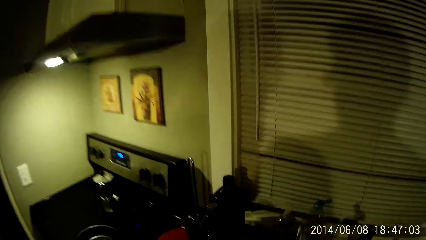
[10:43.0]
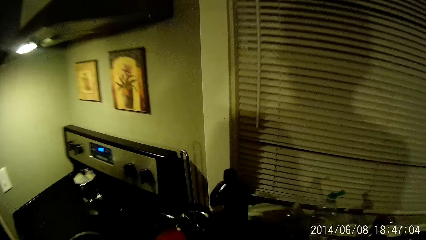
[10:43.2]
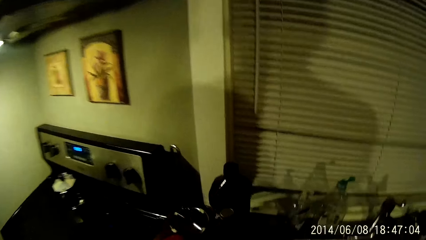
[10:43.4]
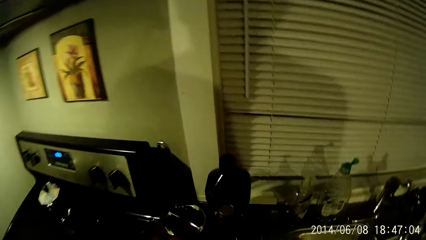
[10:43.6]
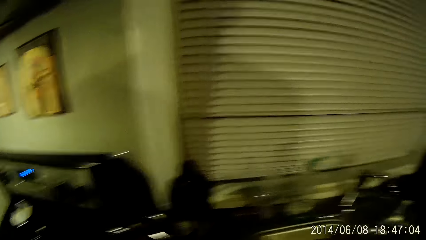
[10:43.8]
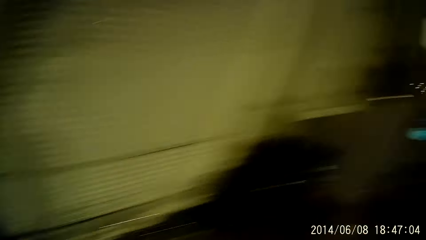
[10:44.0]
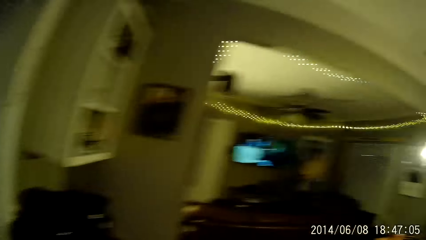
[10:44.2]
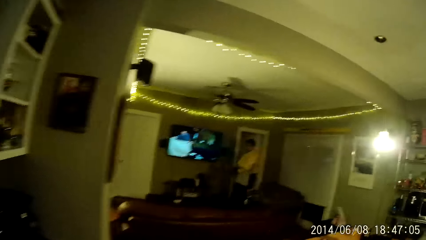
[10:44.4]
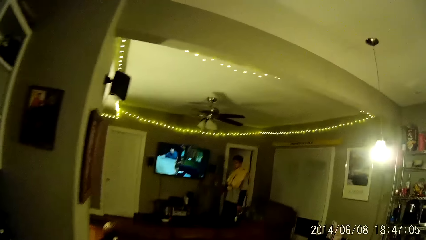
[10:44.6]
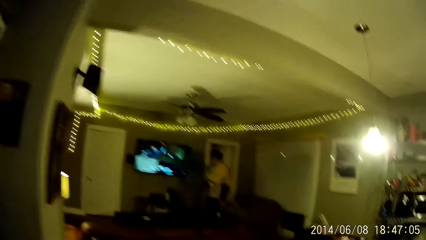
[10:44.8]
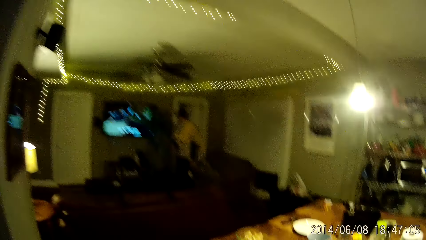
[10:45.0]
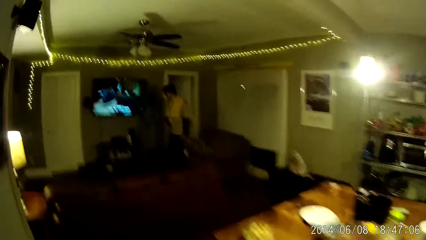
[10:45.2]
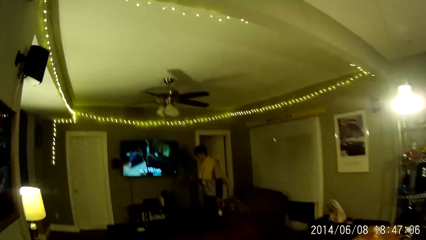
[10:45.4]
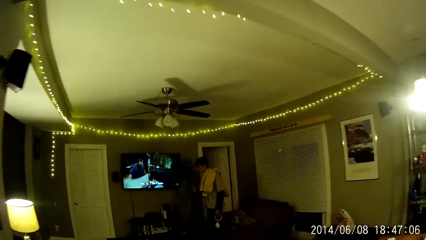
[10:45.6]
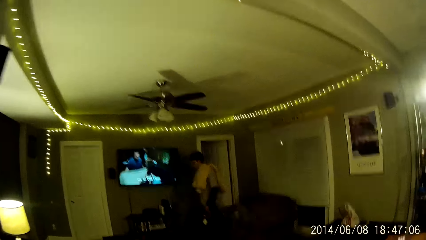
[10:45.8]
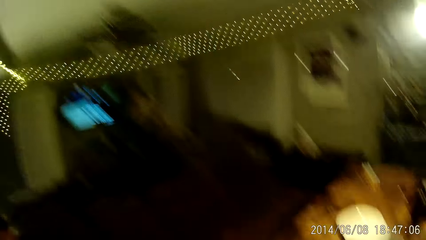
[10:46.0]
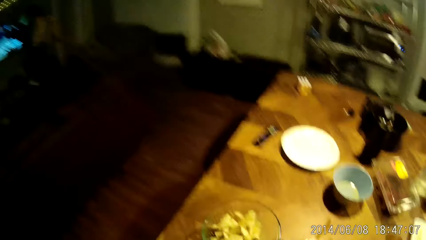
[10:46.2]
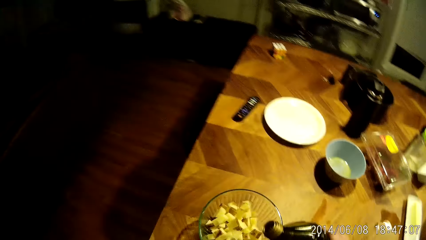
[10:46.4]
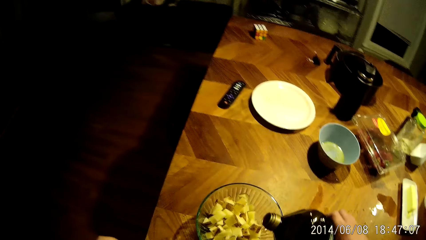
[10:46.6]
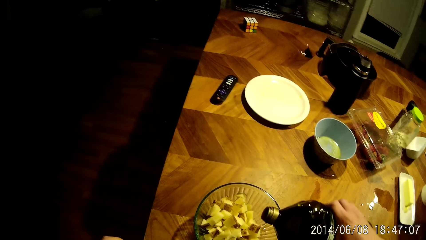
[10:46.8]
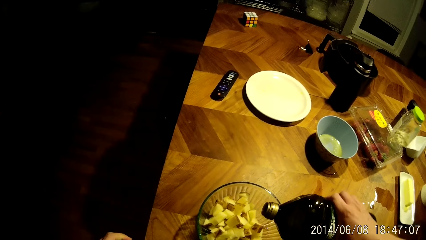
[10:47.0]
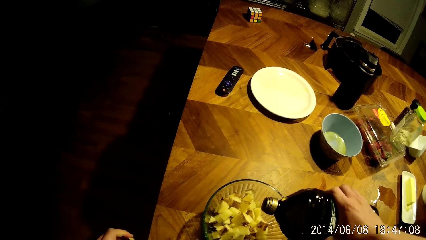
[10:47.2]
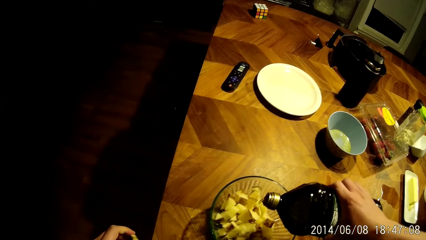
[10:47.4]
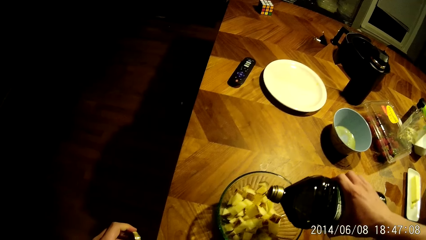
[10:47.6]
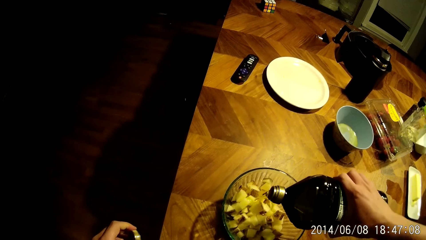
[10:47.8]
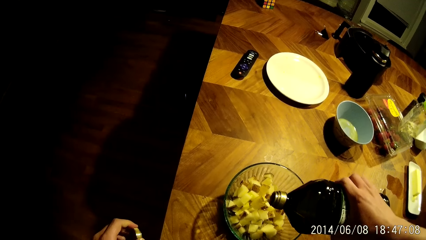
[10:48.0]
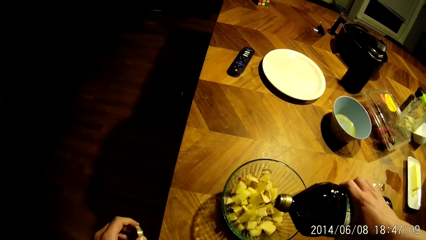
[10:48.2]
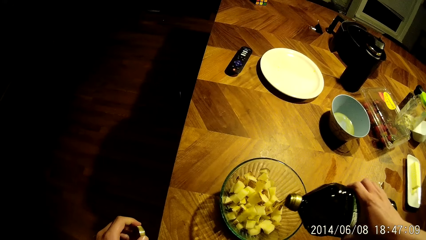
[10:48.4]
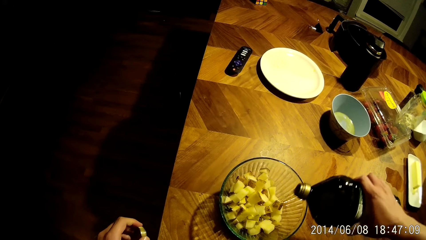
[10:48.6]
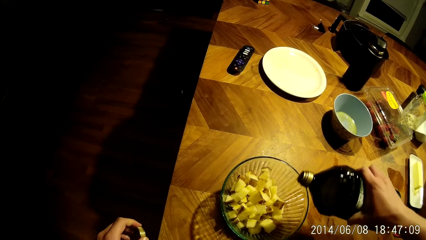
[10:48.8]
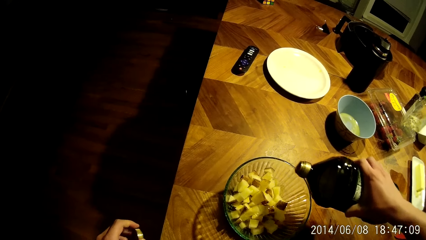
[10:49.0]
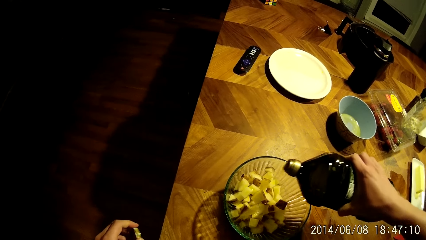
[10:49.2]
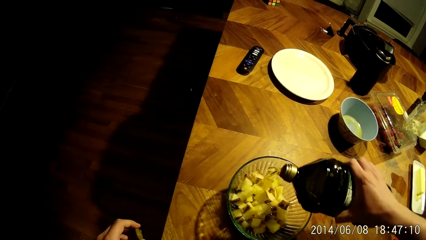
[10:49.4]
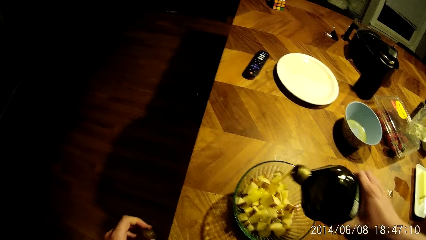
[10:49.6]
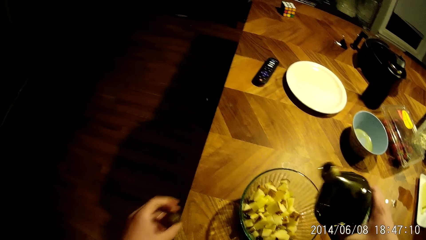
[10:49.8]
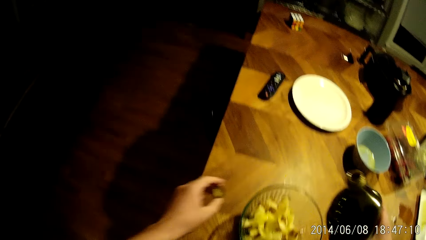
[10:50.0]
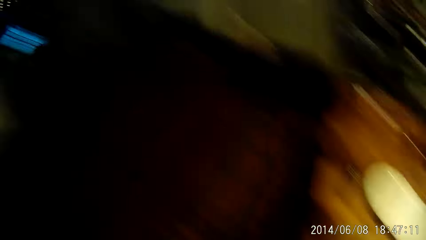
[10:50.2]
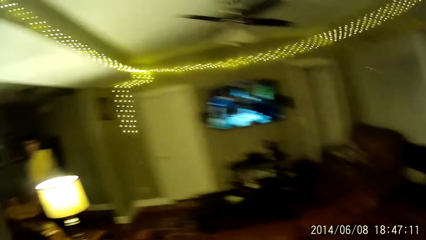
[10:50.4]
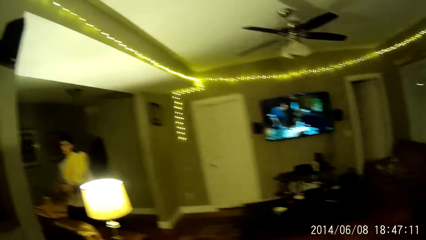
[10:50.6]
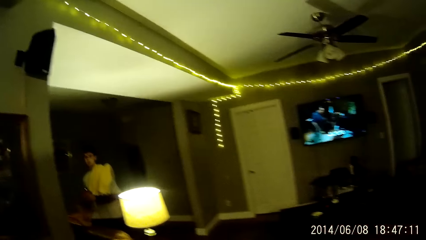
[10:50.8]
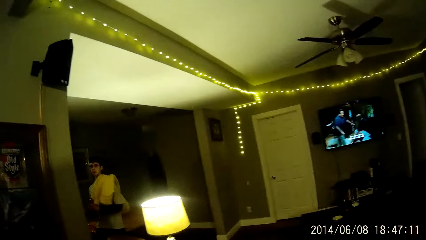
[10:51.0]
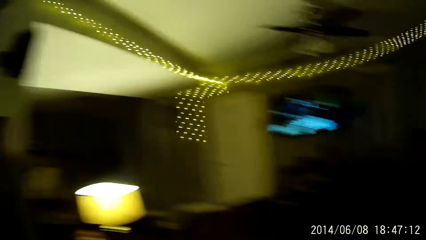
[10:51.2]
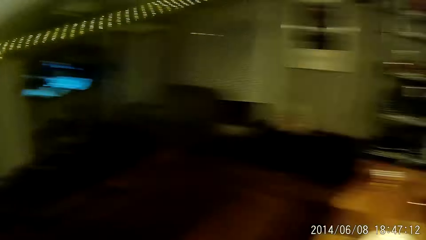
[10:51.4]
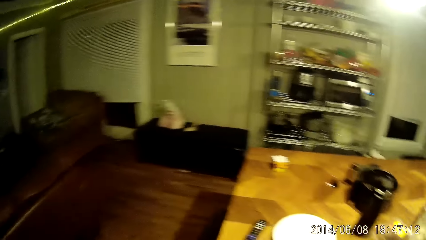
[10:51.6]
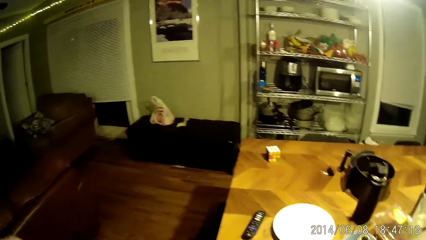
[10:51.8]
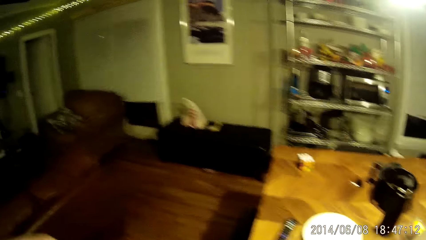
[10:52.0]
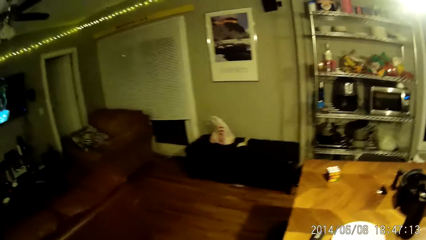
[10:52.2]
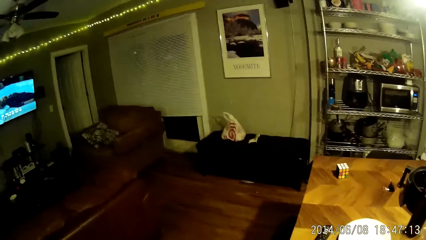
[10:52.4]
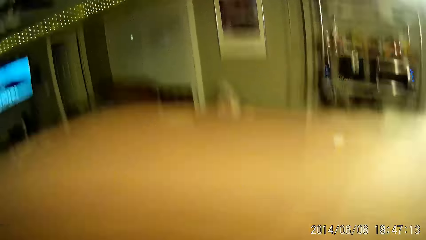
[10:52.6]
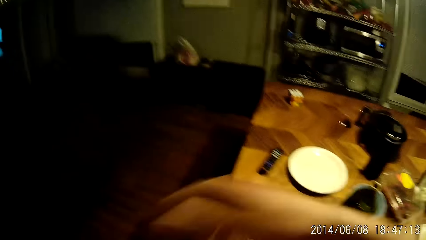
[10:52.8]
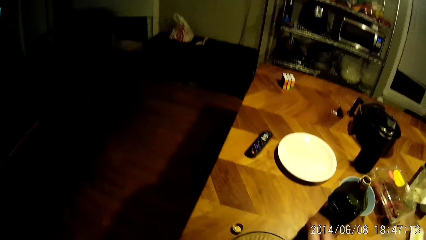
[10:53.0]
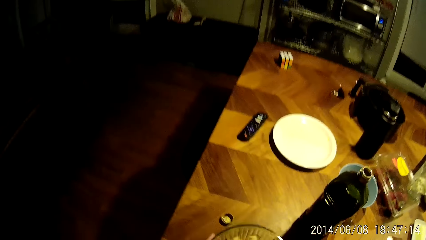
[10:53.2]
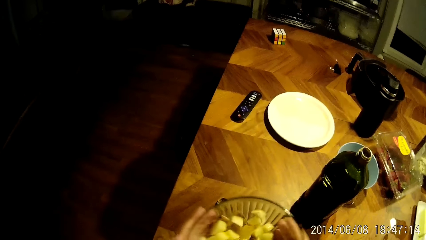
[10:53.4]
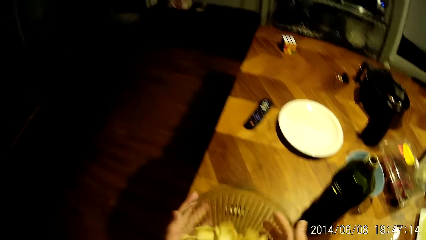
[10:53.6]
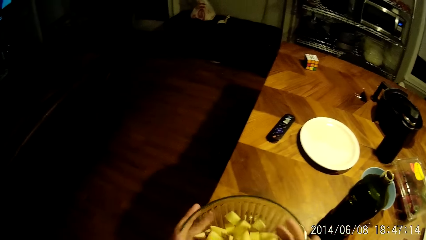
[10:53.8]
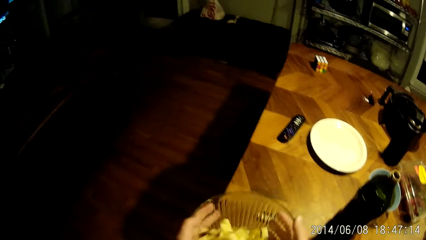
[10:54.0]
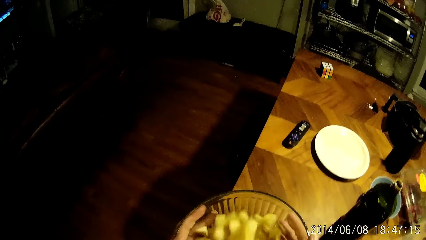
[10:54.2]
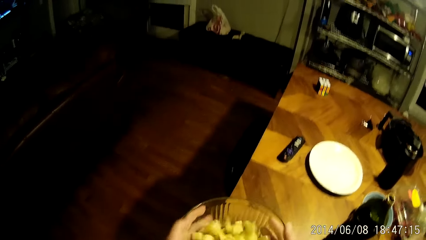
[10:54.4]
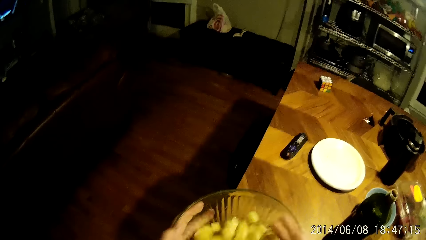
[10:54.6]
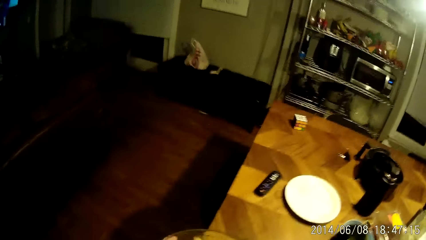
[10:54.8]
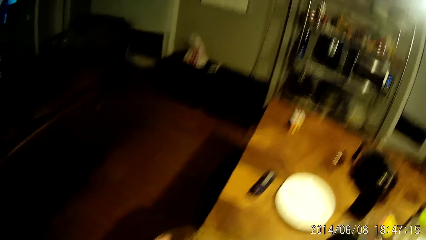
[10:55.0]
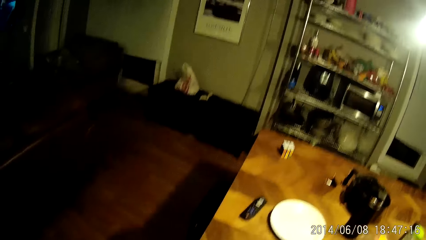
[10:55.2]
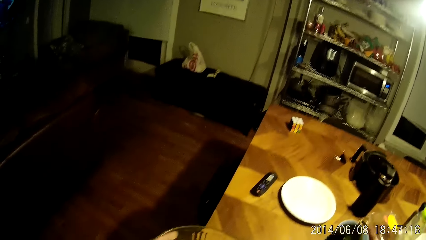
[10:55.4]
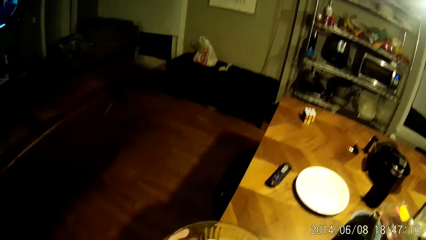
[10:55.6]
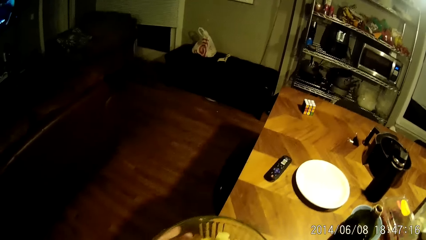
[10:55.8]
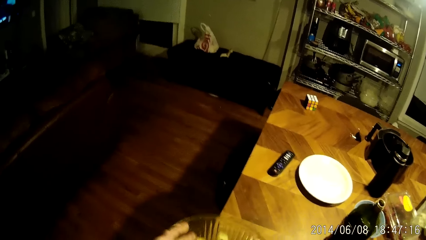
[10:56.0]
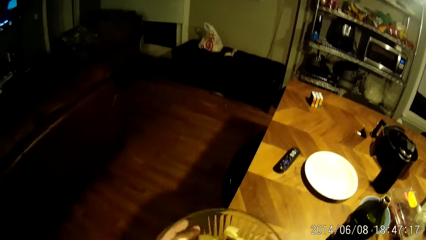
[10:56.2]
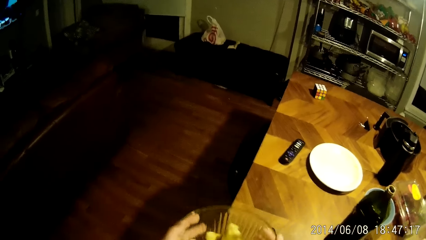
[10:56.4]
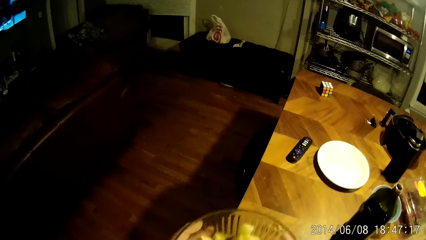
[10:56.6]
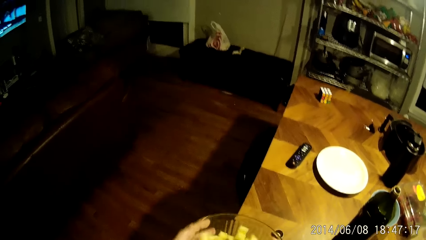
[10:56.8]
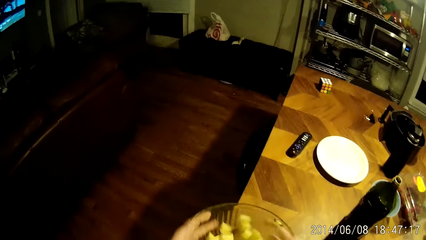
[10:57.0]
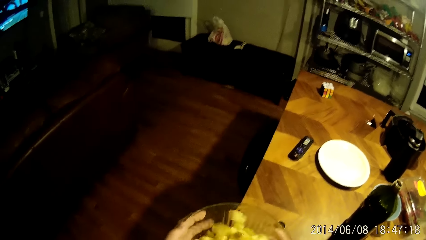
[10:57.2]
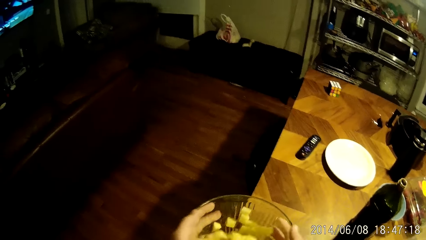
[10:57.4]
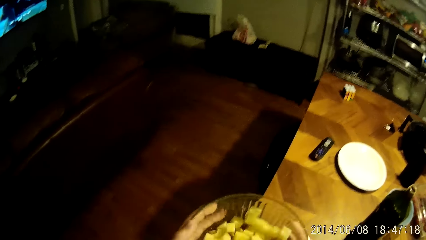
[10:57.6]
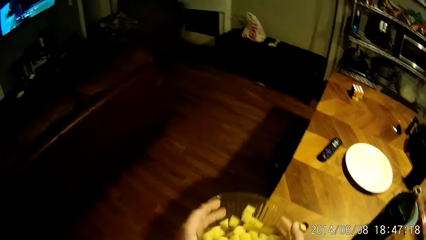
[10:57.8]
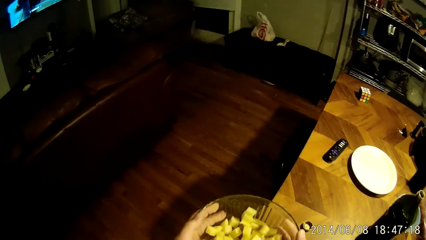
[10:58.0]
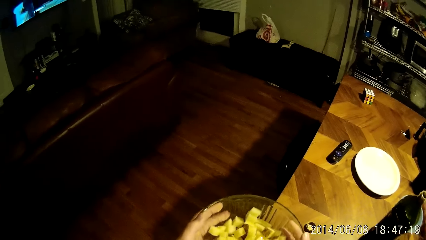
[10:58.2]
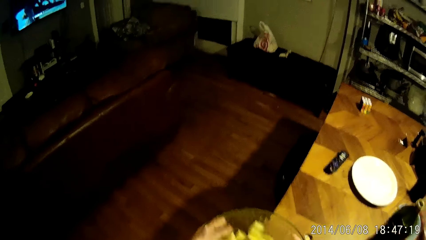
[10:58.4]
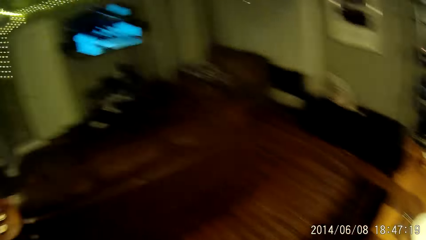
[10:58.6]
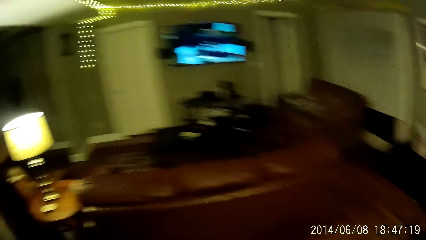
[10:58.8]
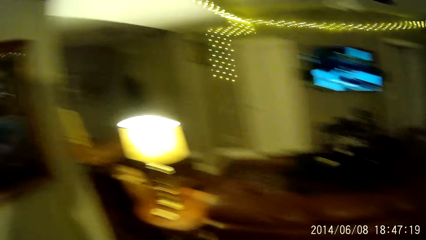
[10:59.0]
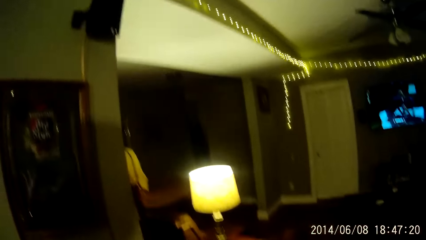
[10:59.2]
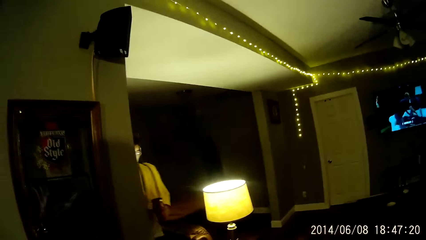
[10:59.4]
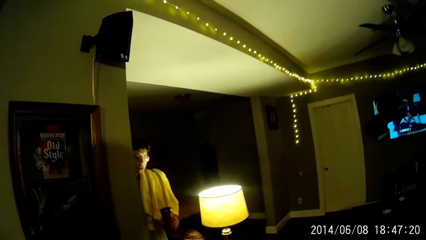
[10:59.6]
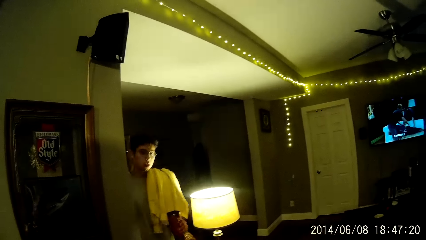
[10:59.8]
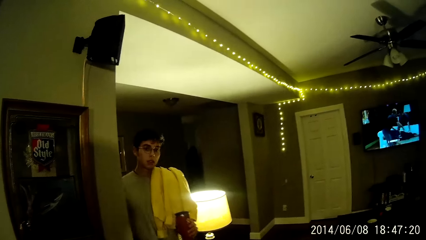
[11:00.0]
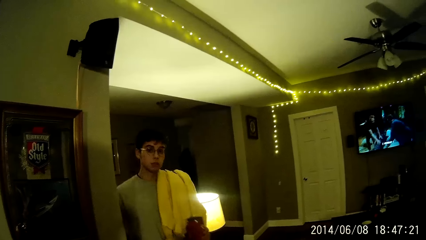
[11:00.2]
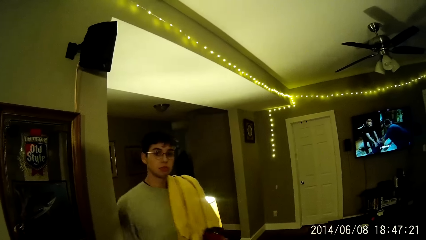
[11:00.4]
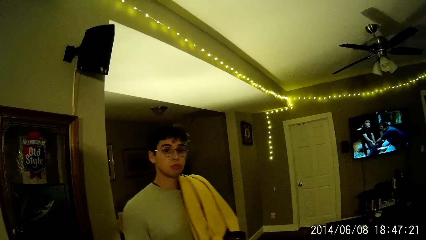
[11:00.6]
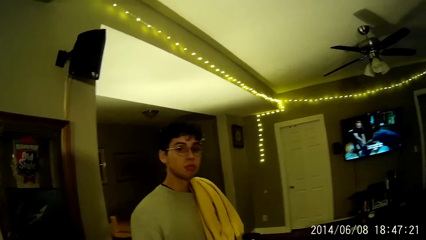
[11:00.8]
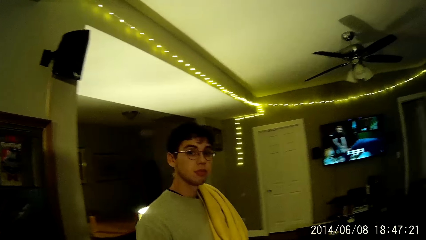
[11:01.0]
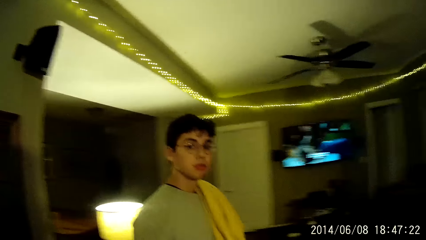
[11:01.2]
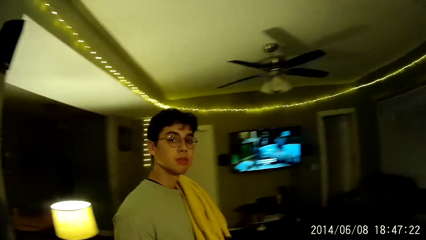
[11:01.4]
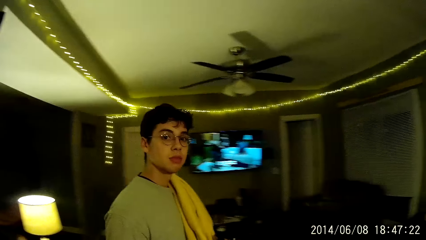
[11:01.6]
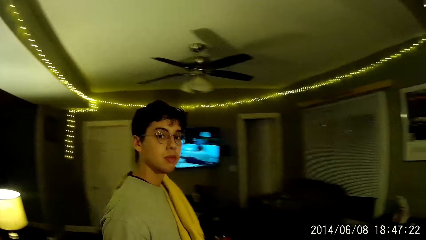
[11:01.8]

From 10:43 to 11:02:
The camera wearer puts the board in a sink. He picks a bottle of oil from the top of a kitchen cabinet with his right hand. He pours the oil from the bottle into the bowl on the table with his right hand. He moves the hand. He lifts the bowl from the table with both hands. He mixes the mixture in the bowl. He shakes the bowl with both hands. He looks at the boy. The boy holds a cup in his left hand.
